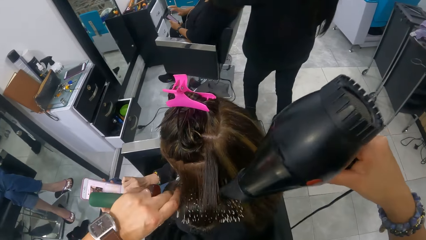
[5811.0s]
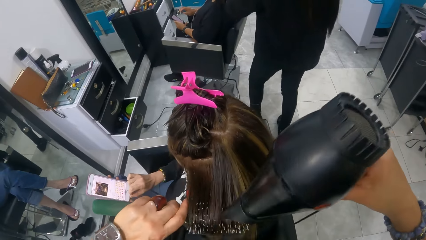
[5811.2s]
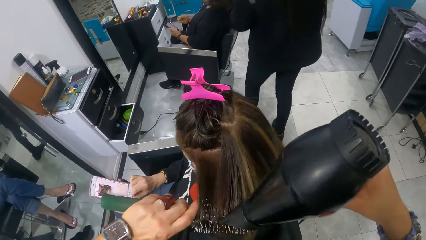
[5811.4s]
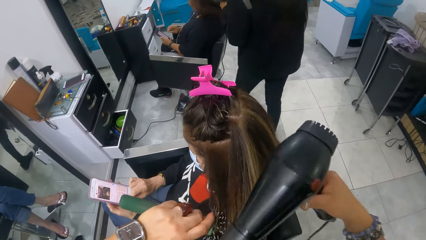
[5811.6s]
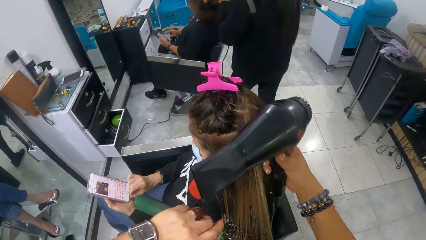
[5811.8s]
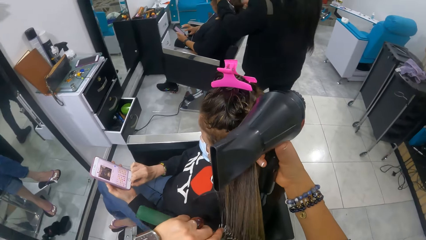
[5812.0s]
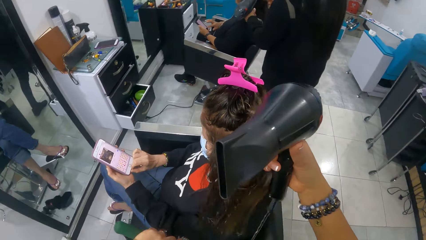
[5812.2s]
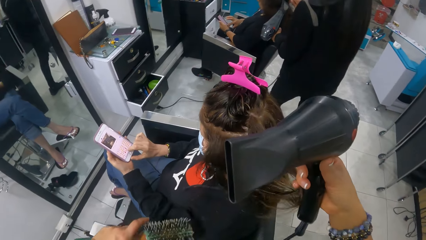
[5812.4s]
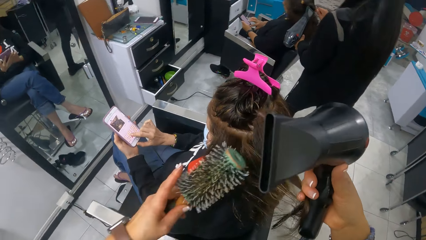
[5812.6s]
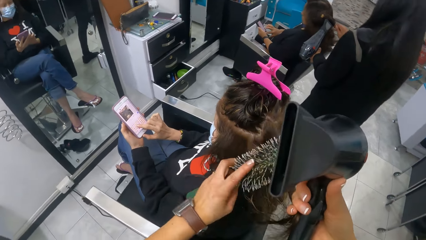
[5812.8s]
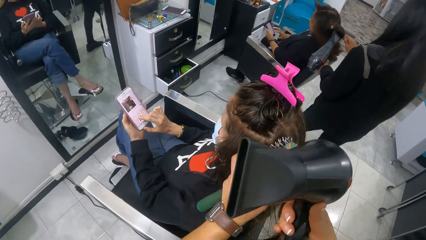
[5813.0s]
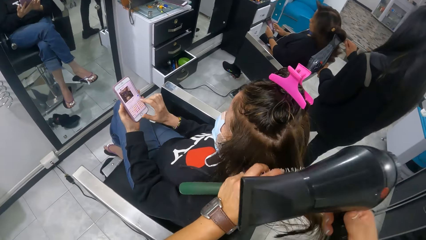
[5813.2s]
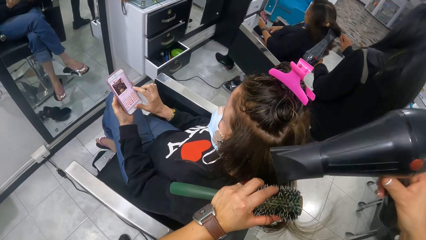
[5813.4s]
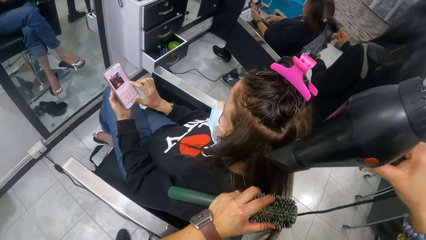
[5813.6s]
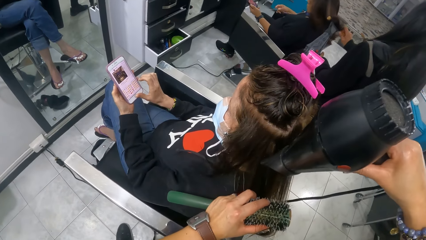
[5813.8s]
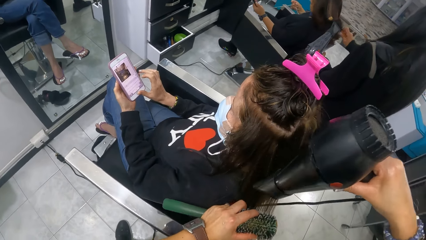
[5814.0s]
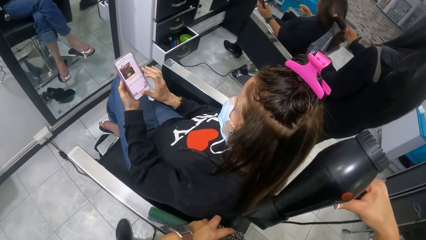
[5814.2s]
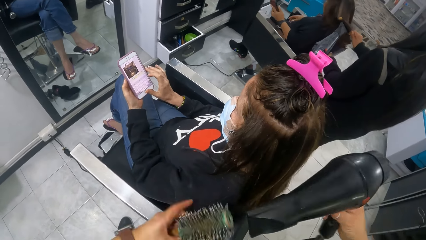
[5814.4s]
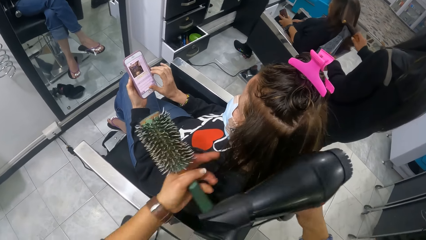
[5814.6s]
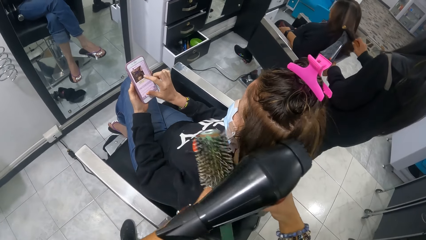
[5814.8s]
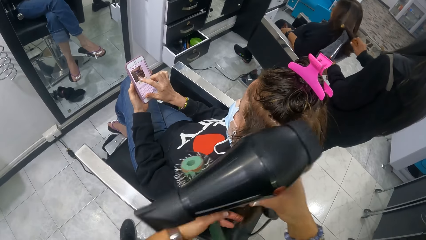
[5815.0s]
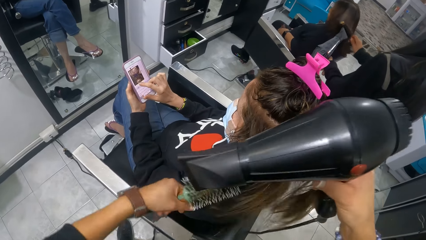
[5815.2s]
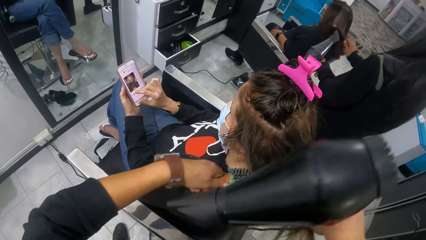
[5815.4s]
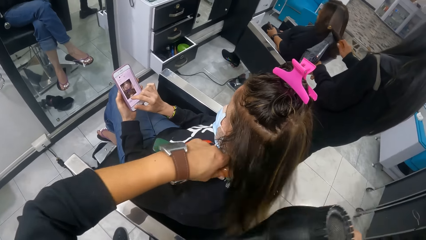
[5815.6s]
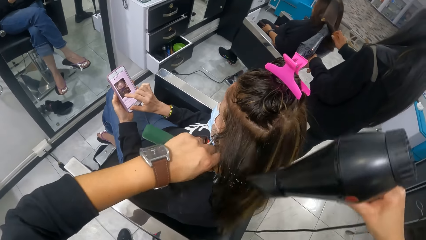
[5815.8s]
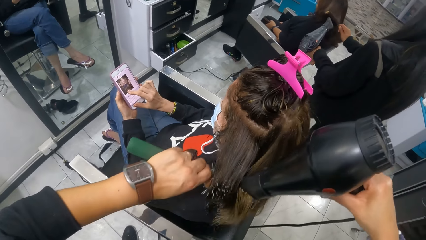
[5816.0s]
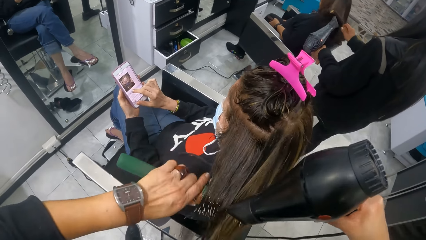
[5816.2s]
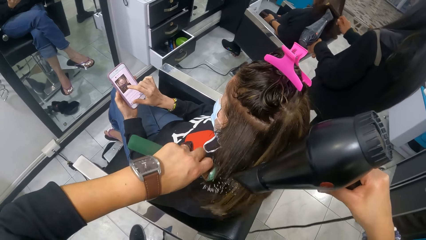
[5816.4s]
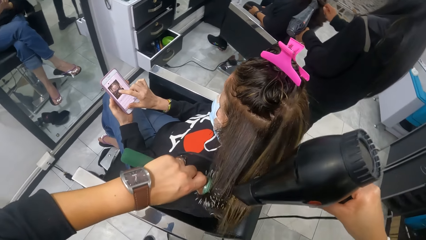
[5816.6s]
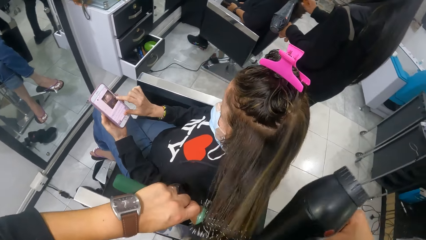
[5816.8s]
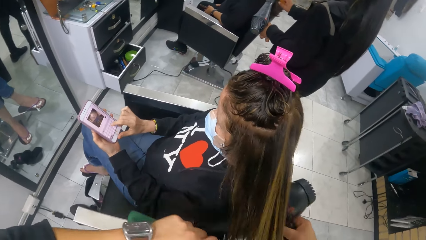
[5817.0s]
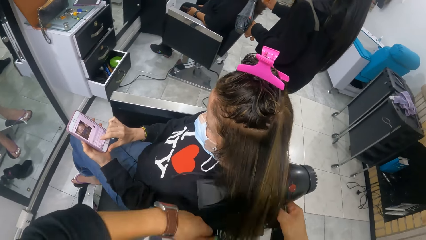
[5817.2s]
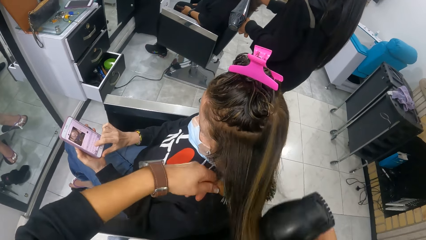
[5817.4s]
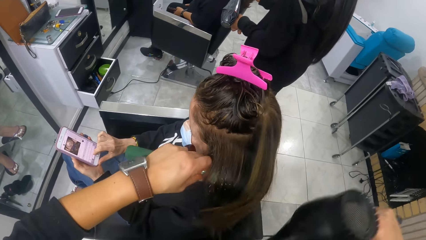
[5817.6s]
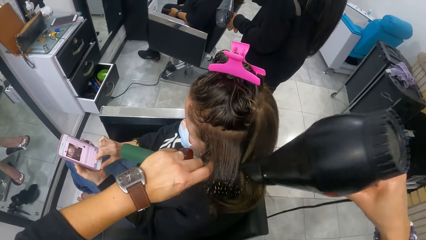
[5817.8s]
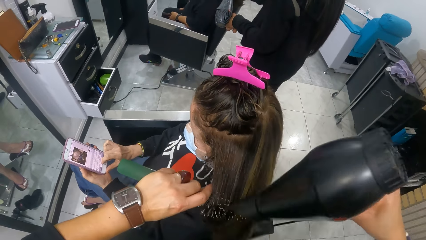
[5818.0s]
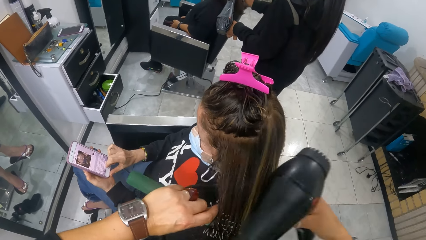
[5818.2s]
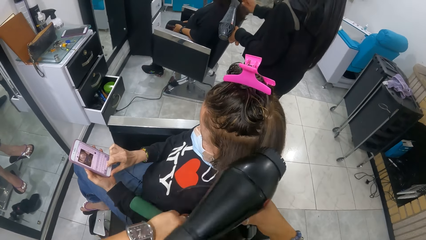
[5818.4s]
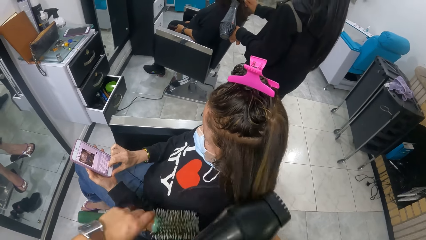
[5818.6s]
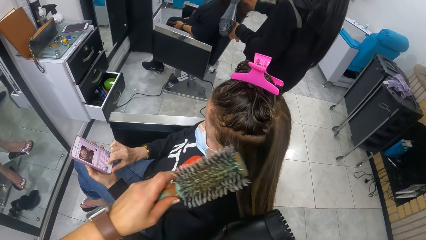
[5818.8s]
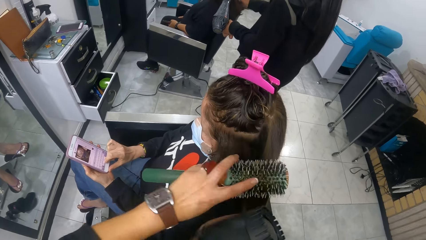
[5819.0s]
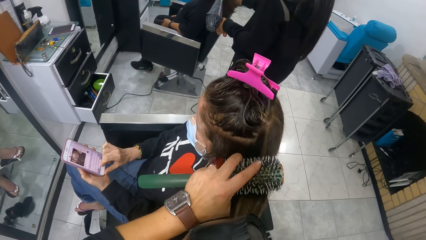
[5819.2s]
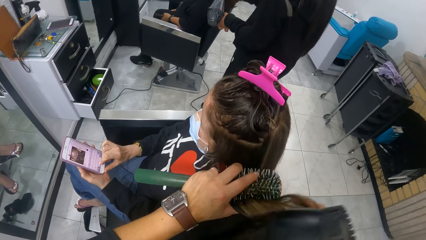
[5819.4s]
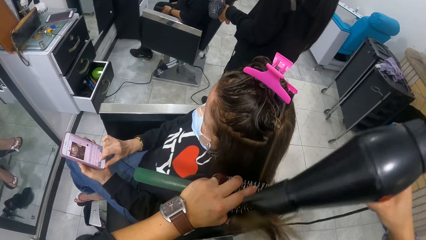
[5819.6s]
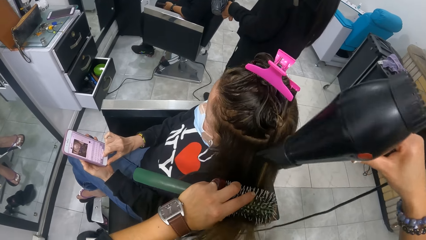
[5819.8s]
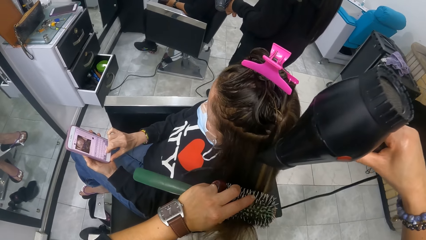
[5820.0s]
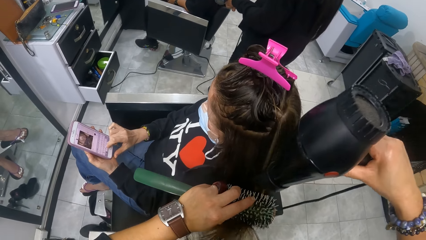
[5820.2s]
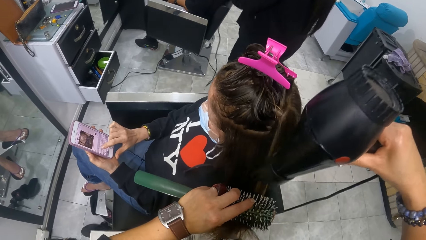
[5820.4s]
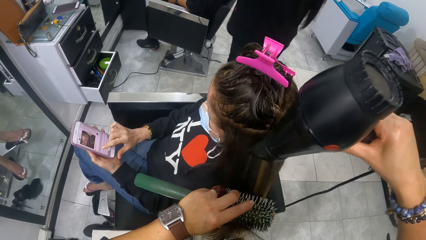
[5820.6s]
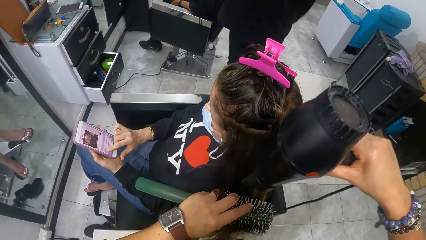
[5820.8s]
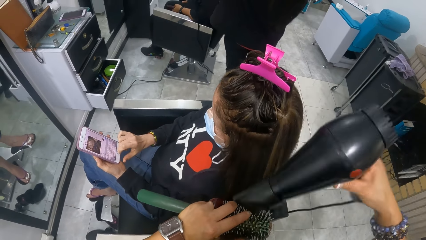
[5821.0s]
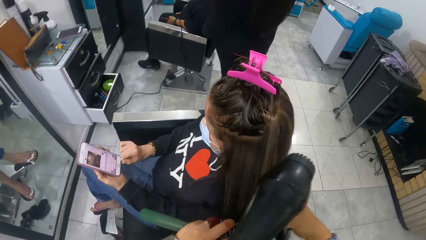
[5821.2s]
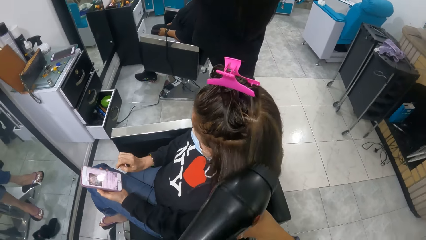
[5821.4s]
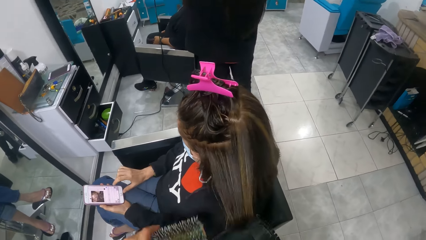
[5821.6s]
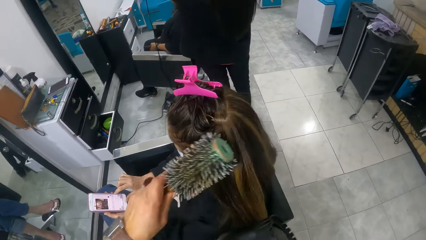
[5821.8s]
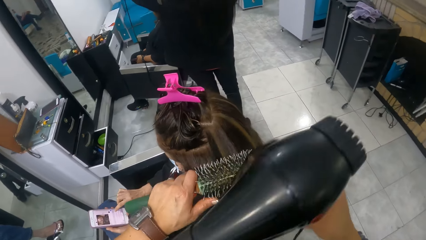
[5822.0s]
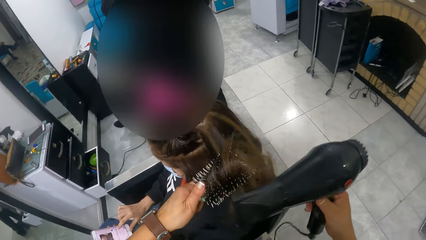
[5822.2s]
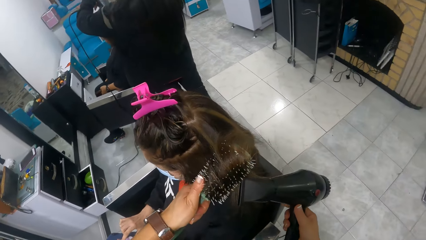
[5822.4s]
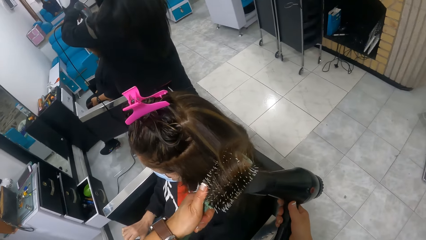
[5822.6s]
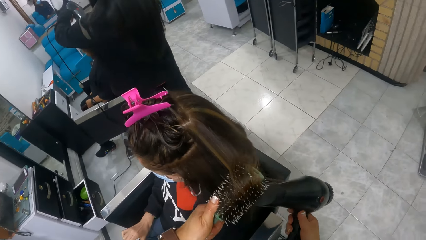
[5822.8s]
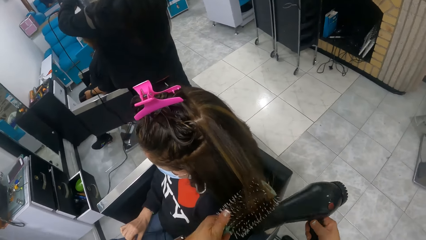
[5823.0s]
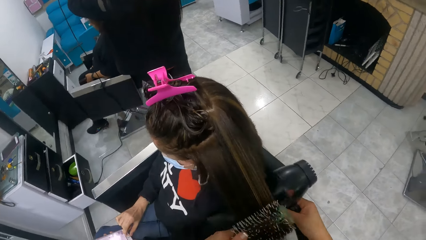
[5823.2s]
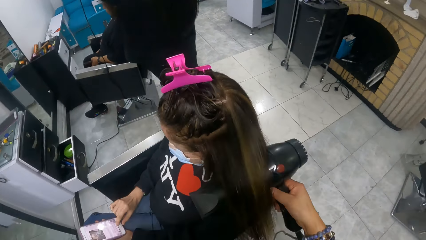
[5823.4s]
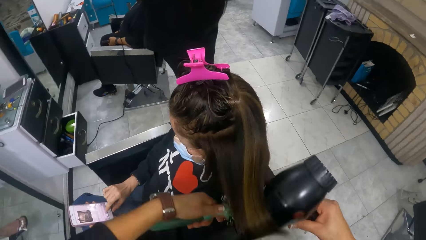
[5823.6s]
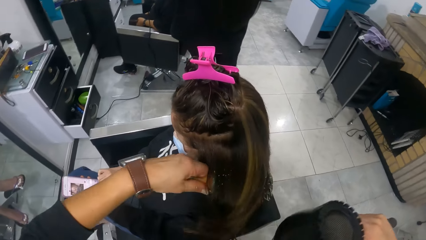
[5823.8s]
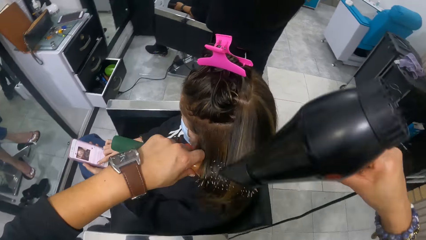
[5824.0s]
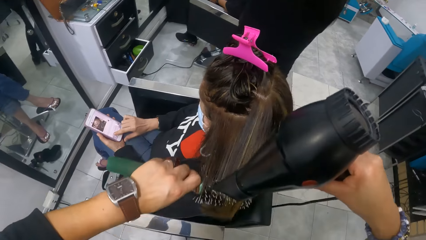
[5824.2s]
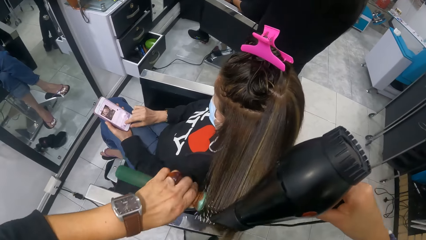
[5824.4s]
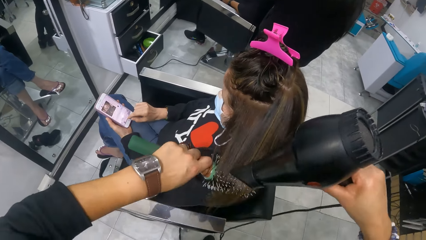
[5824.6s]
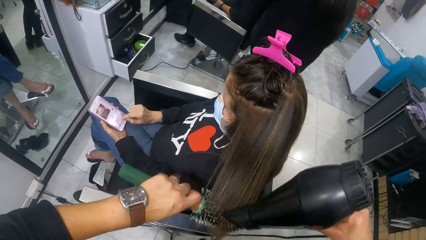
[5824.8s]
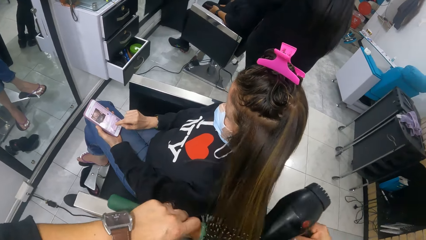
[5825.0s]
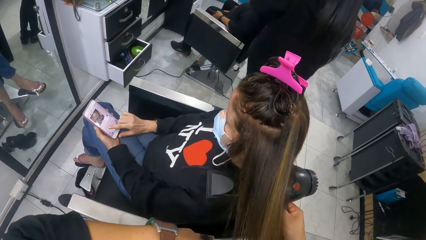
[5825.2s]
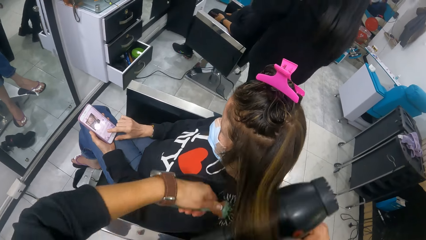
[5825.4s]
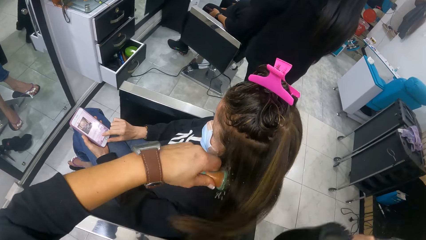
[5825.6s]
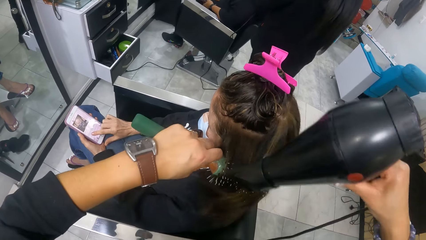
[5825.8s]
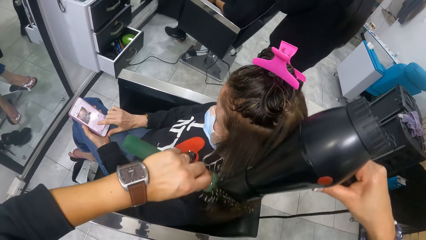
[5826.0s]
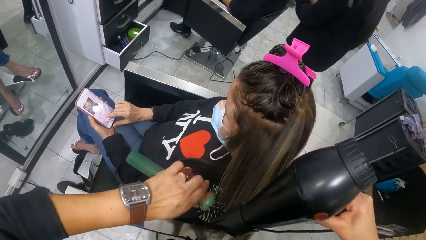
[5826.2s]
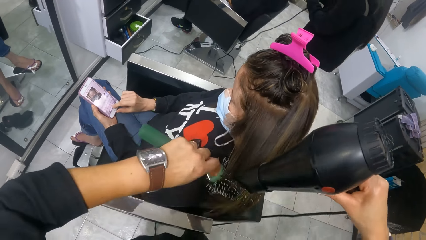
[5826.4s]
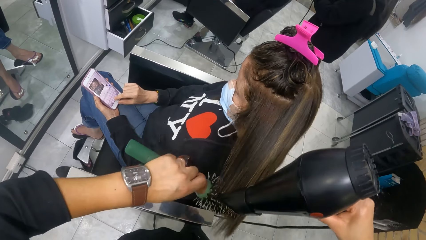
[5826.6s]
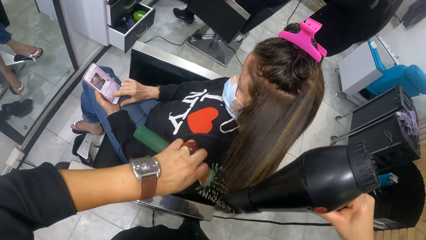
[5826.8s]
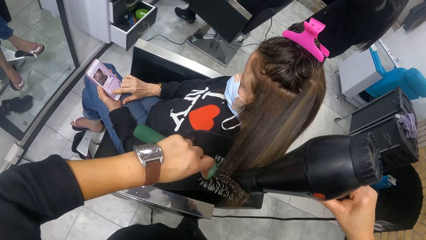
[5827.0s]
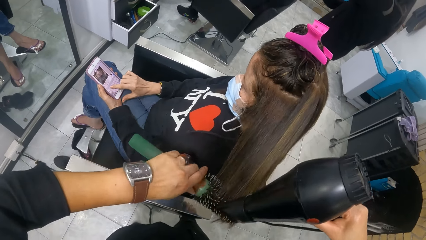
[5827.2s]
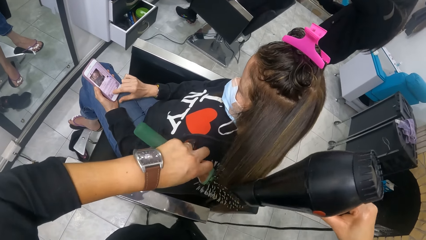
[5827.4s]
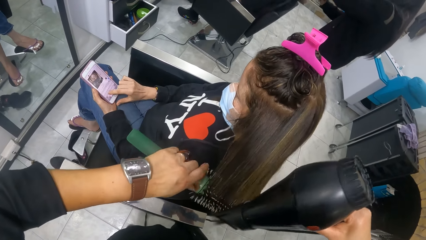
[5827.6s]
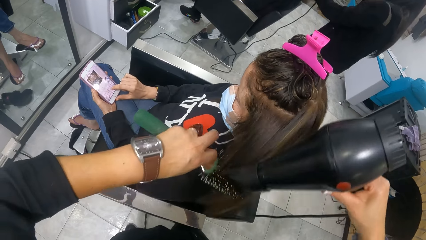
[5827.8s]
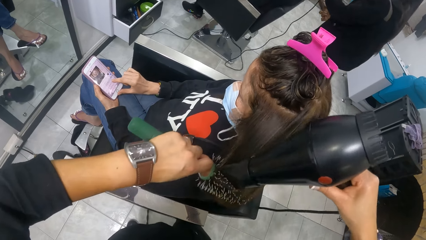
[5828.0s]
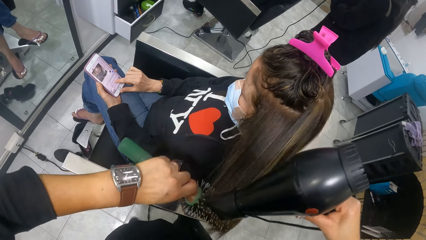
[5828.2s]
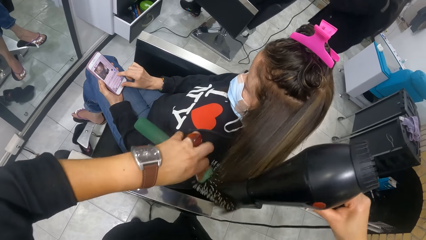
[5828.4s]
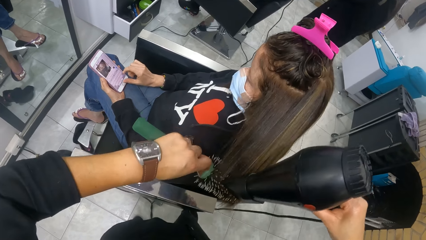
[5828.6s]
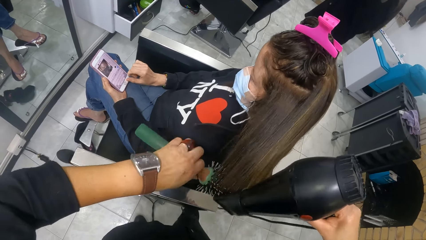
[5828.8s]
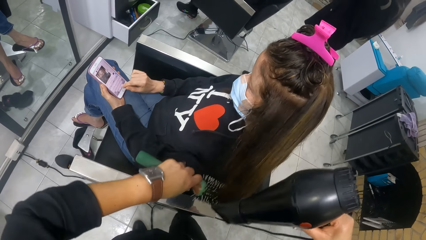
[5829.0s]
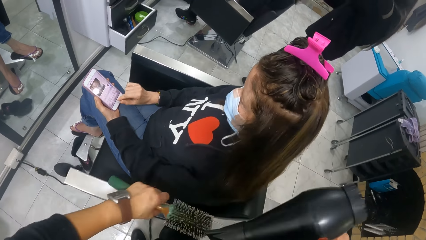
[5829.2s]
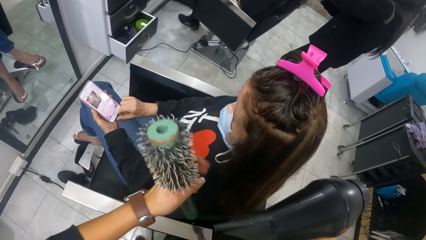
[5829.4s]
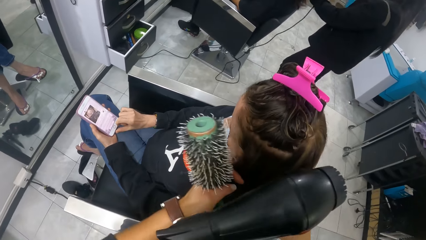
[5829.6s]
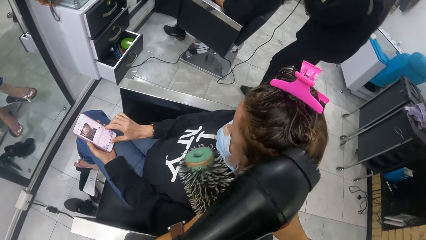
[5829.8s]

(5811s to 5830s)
The camera wearer rolls a woman's hair around the comb. They blow-dry the woman's hair. They comb the woman's hair. They blow-dry the woman's hair. They comb the woman's hair. They roll the woman's hair around the comb. They blow-dry the woman's hair. They roll the woman's hair around the comb. They blow-dry the woman's hair. They roll the woman's hair around the comb. They blow-dry the woman's hair. They roll the woman's hair around the comb. They blow-dry the woman's hair.
